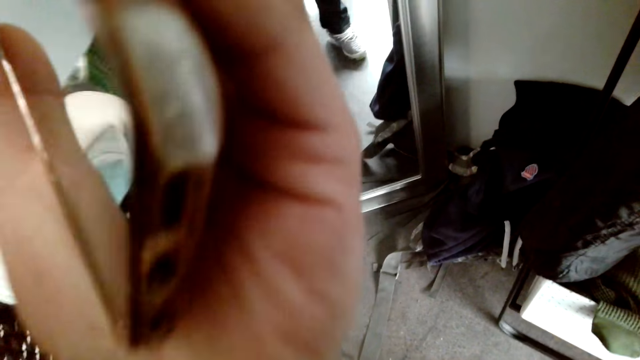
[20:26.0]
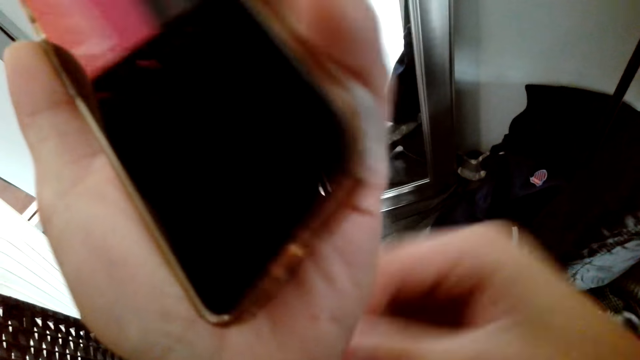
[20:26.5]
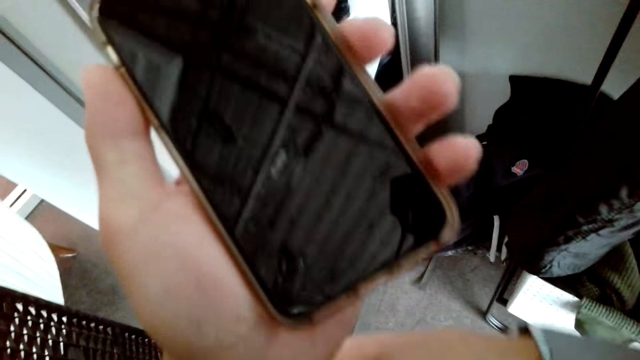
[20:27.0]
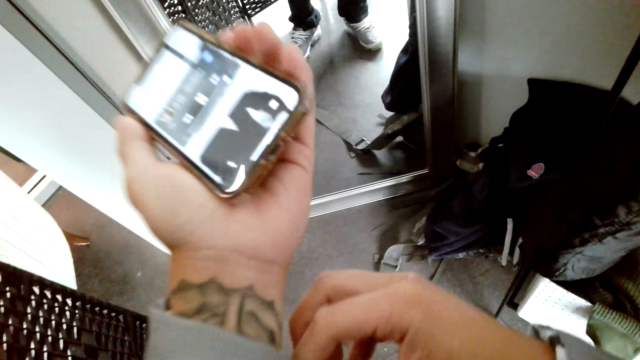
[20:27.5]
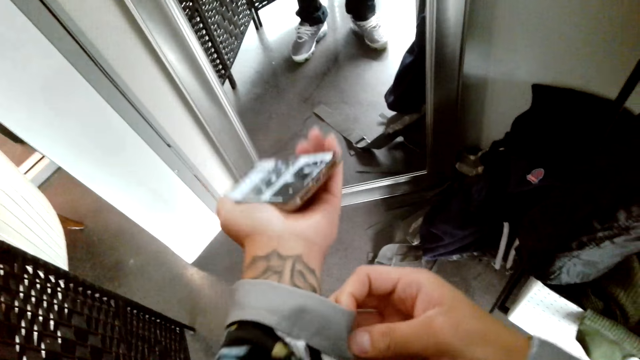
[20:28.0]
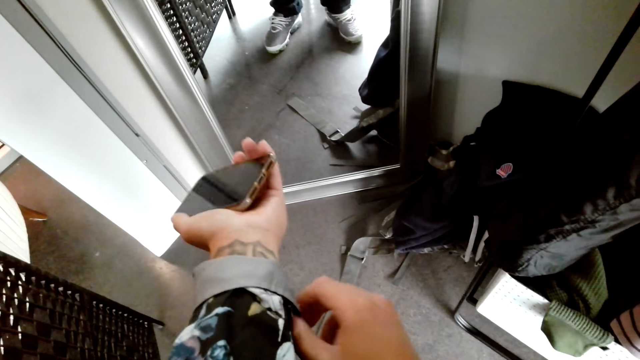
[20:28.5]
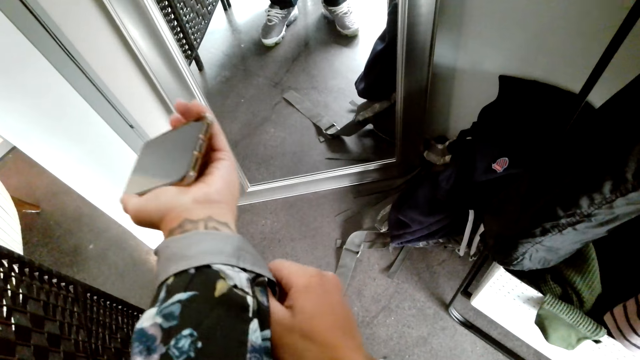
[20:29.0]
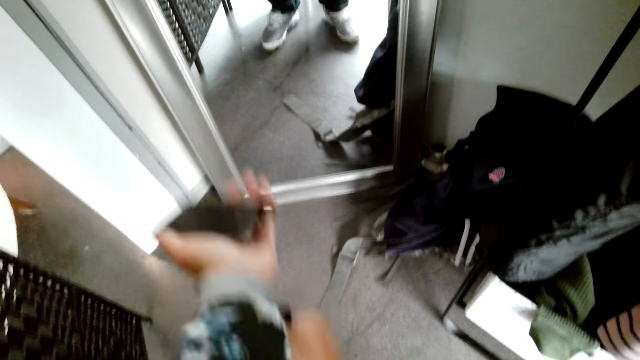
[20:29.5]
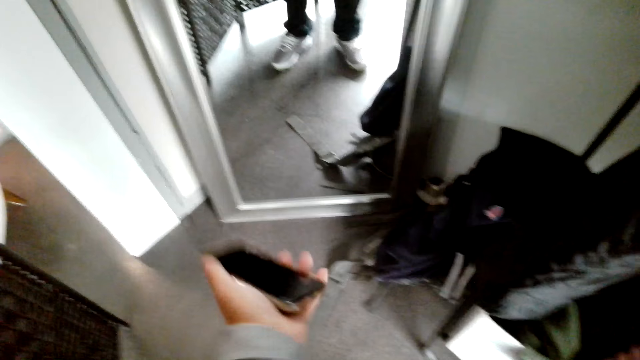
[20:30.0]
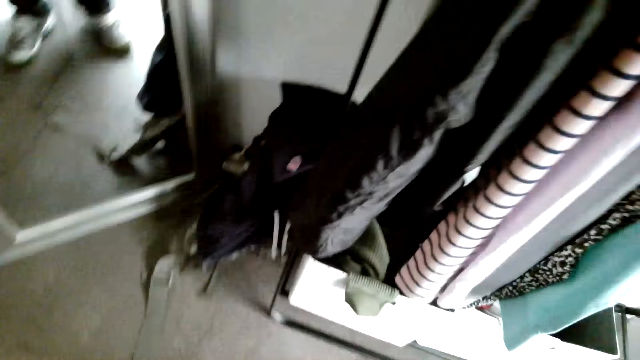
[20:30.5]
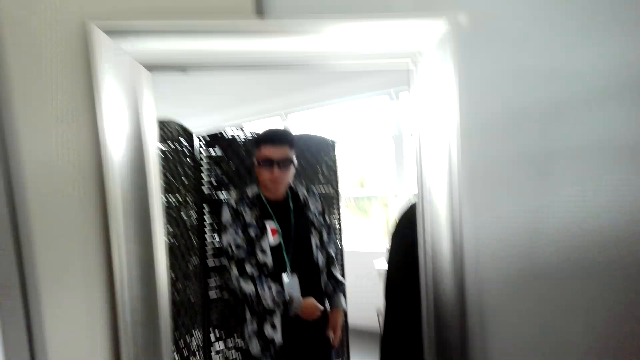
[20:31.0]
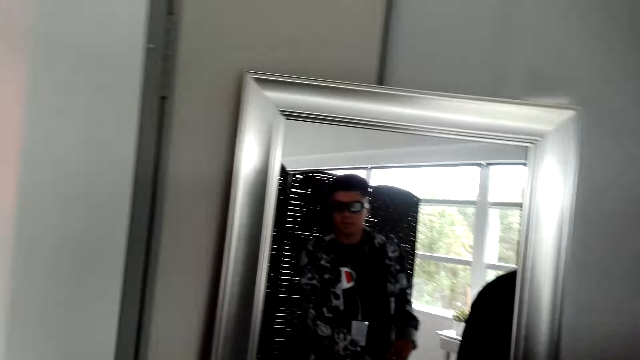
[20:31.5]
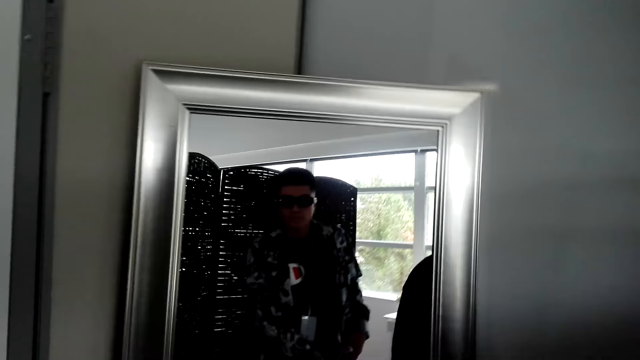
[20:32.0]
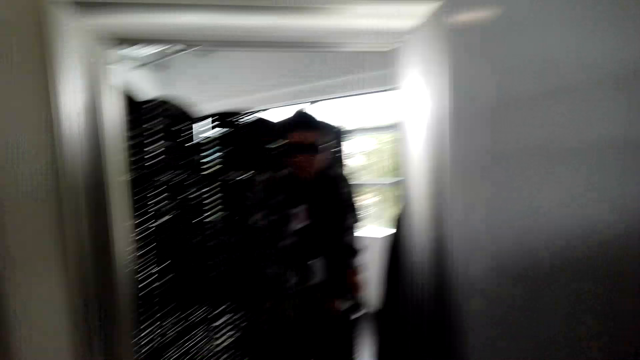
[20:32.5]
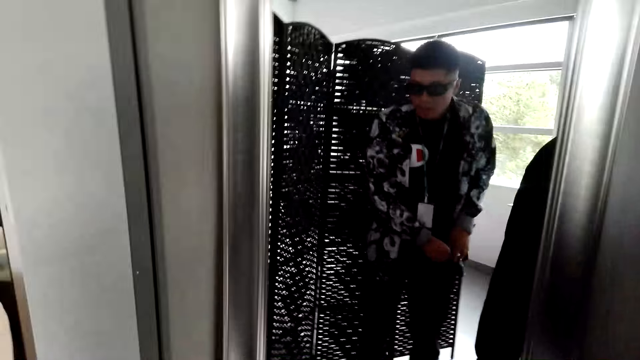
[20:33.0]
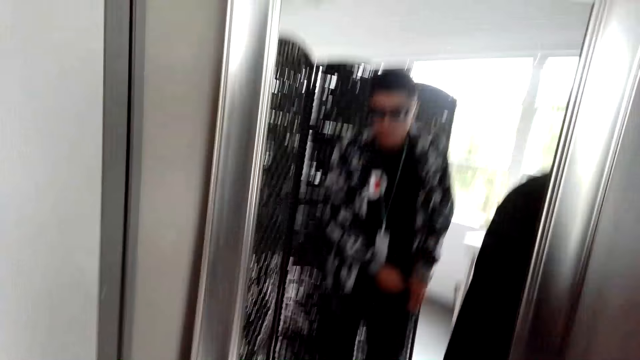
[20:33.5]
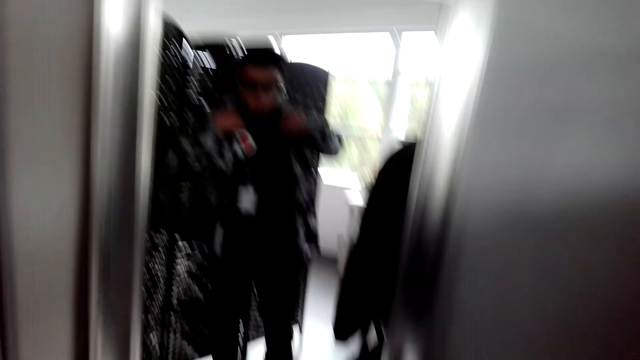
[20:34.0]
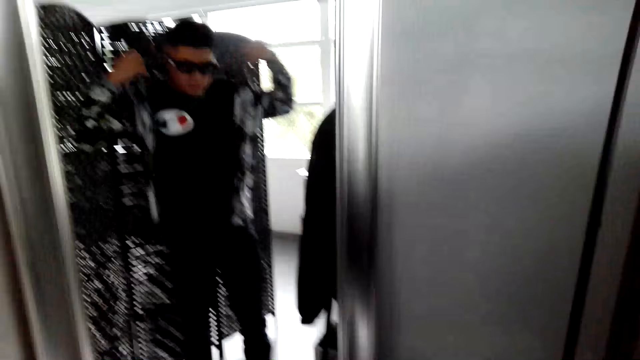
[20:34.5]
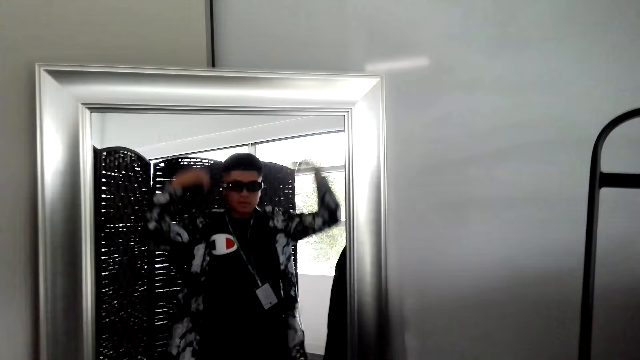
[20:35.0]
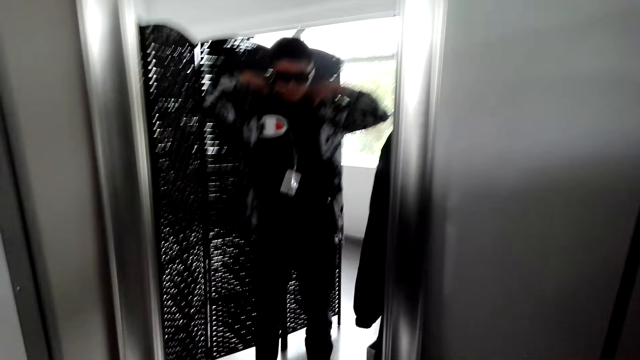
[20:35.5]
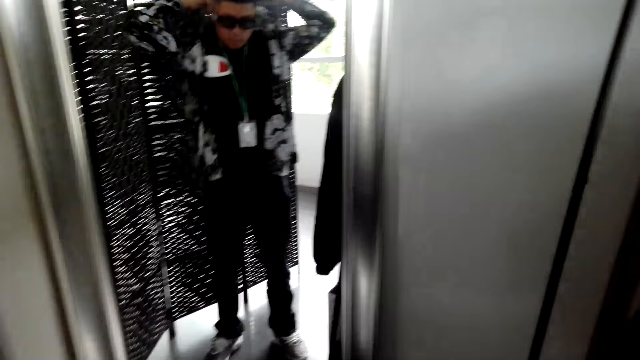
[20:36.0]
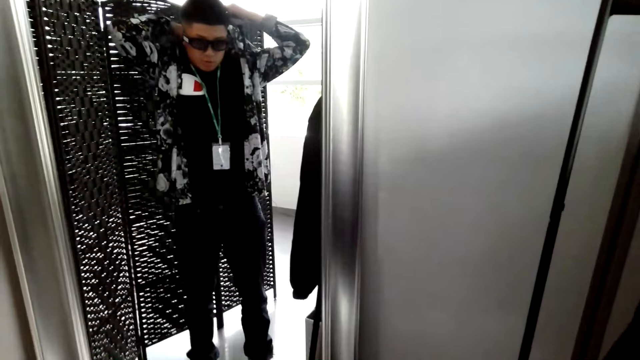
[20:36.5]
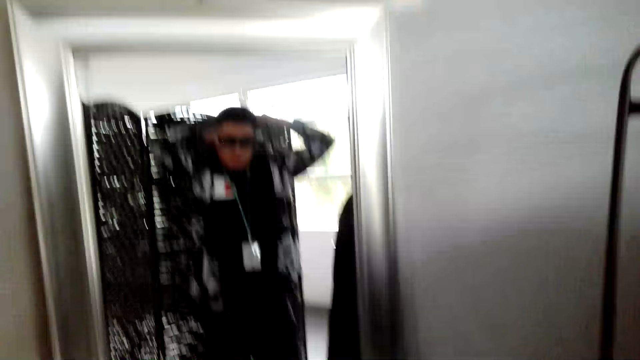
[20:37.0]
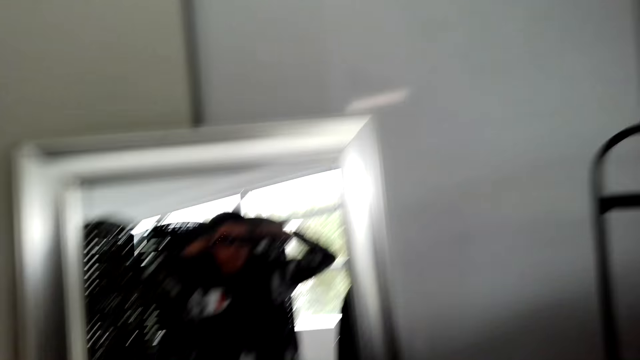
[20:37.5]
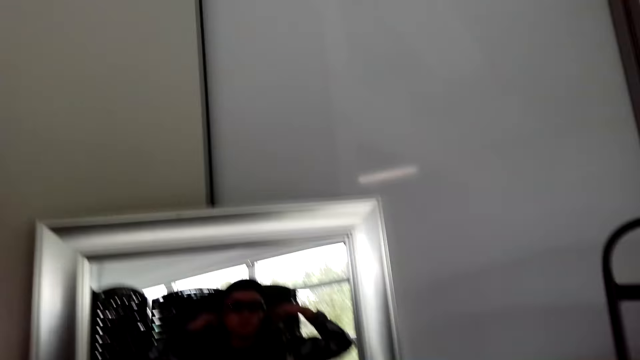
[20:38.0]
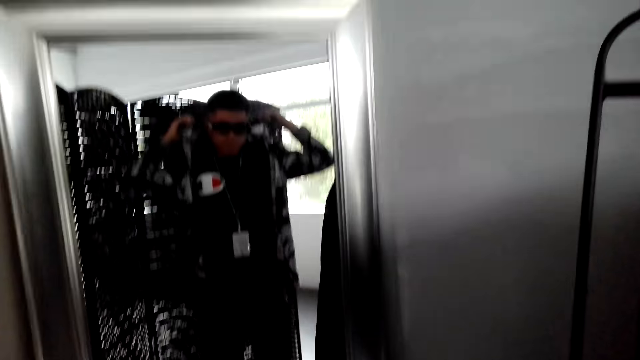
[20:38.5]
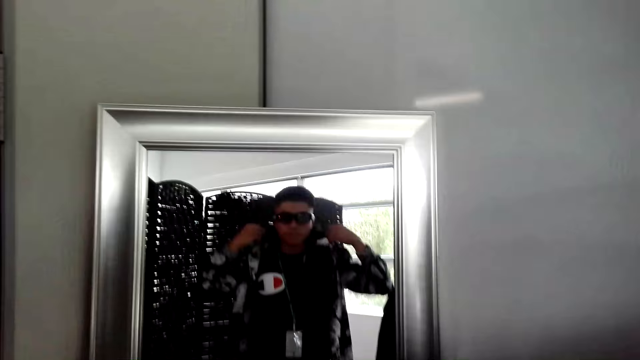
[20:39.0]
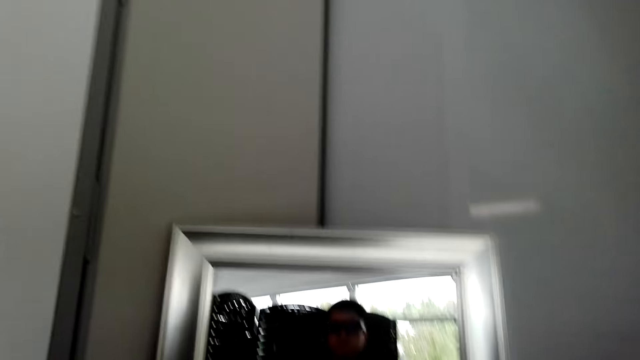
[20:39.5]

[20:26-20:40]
The camera wearer folds the shirt. They look at the mirror. They put the phone in the pocket. They touch the collar of the shirt. They make the shirt. They put their hands up. They touch the collar of the shirt.

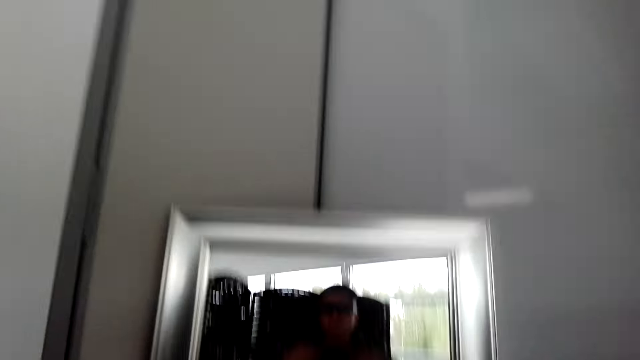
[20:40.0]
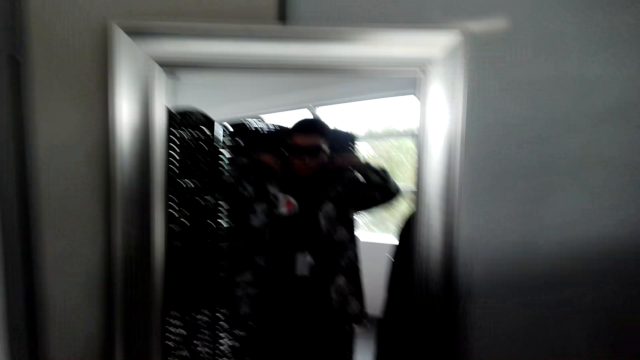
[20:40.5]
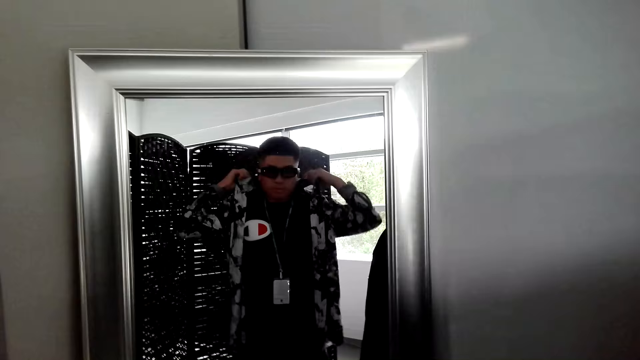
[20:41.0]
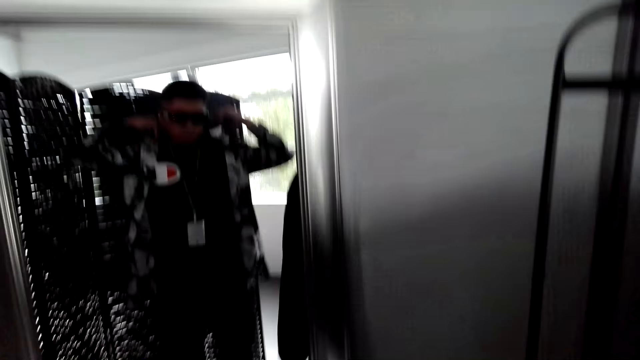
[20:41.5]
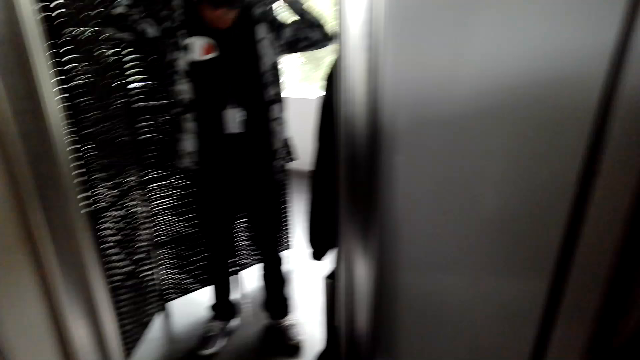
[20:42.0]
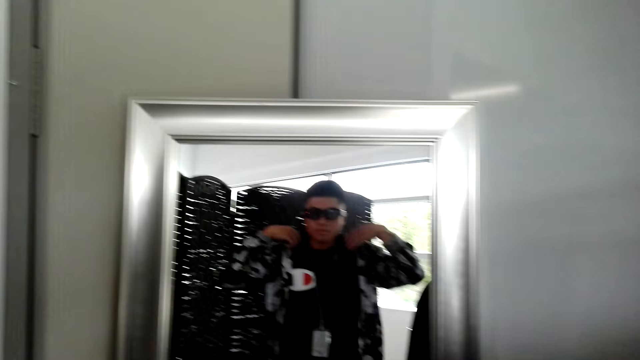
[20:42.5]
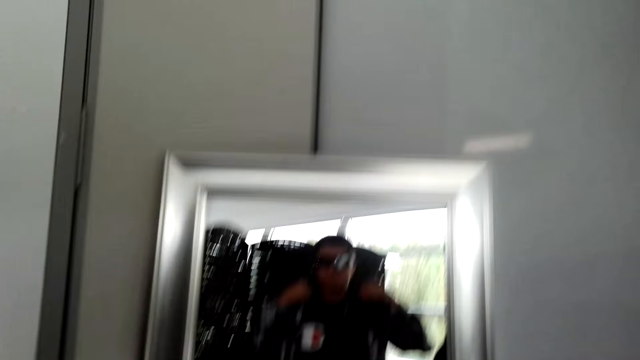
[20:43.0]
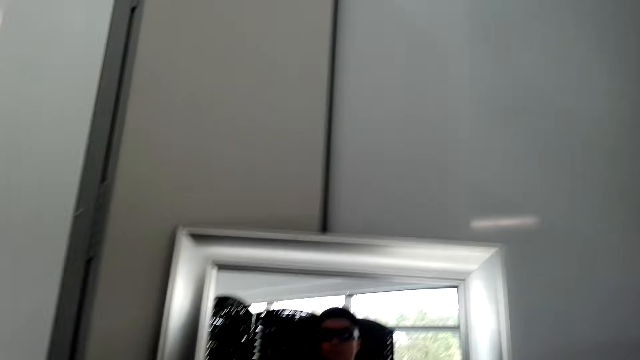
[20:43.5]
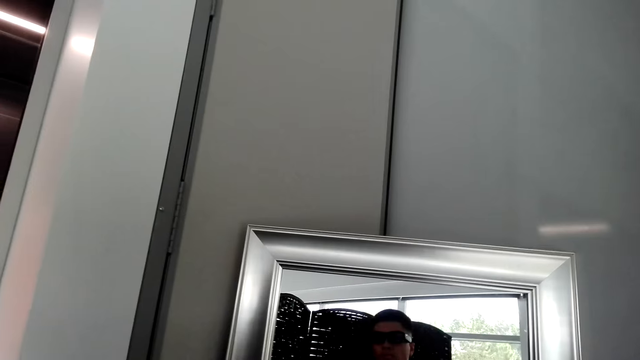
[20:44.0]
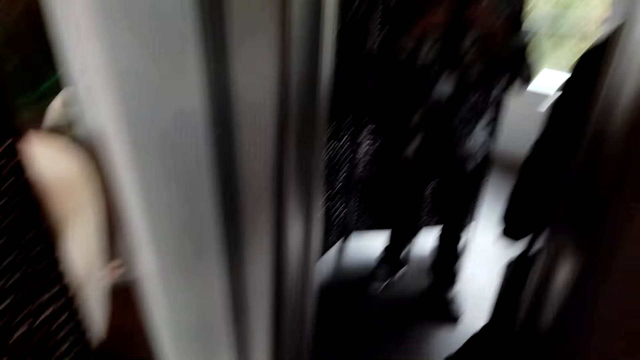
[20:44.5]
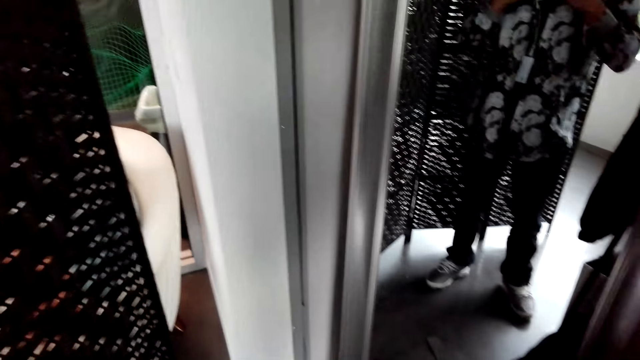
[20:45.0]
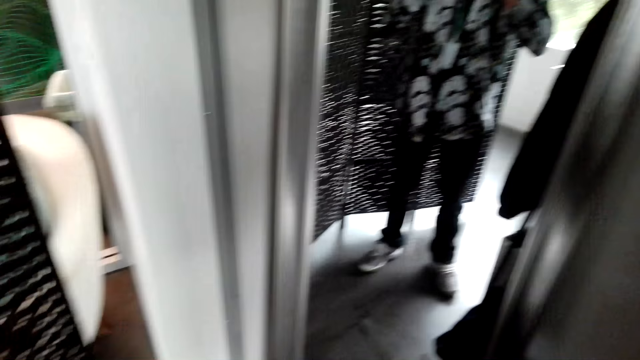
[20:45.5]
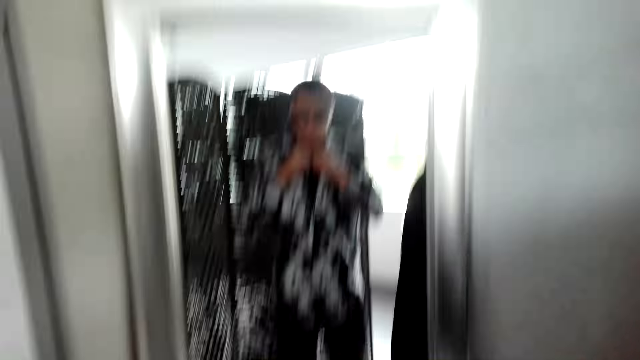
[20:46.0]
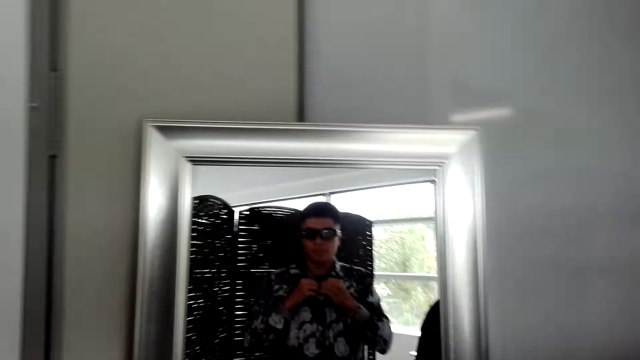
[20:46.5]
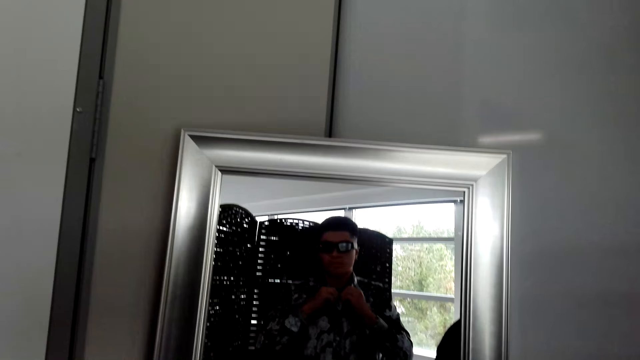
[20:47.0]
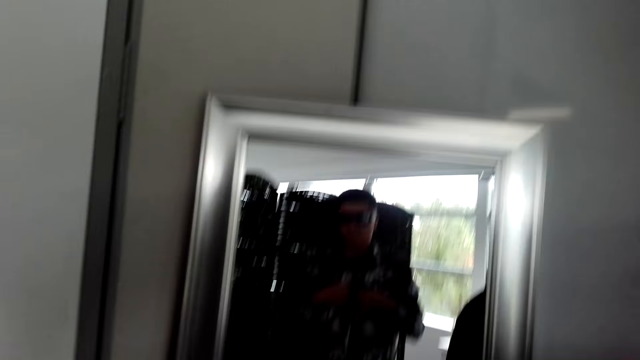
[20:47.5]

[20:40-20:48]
The camera wearer buttons the shirt.
